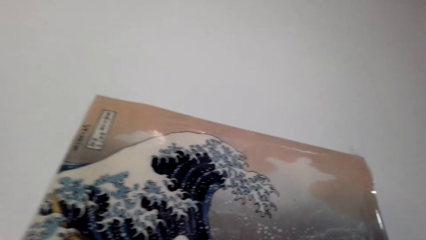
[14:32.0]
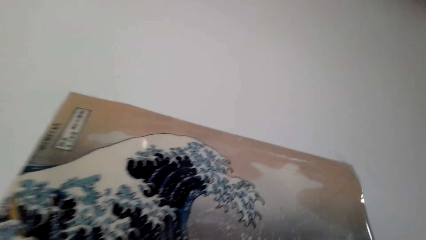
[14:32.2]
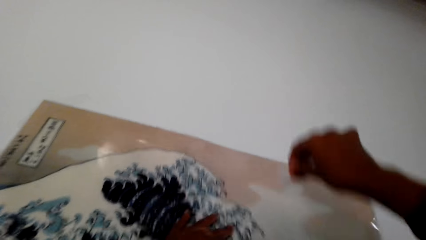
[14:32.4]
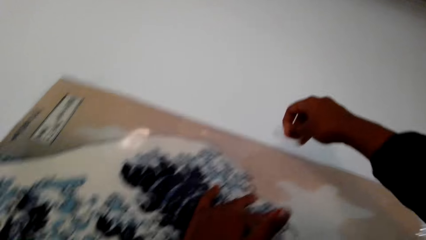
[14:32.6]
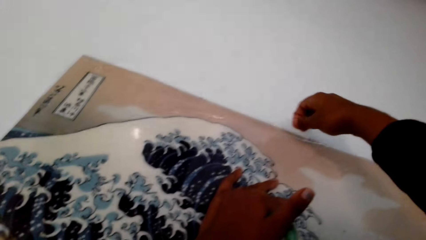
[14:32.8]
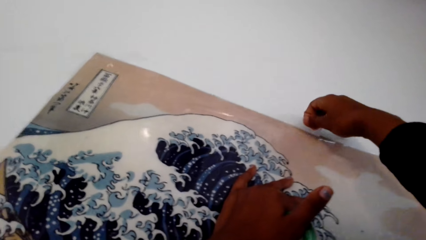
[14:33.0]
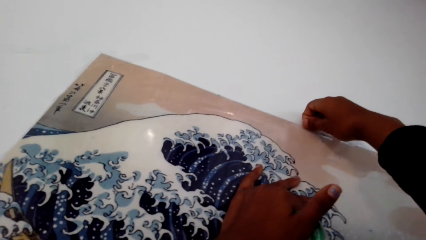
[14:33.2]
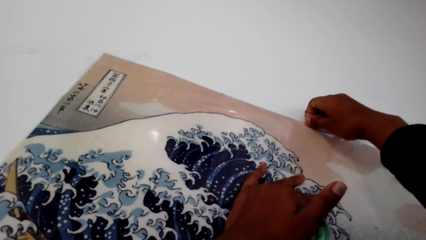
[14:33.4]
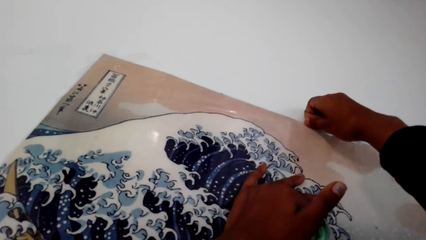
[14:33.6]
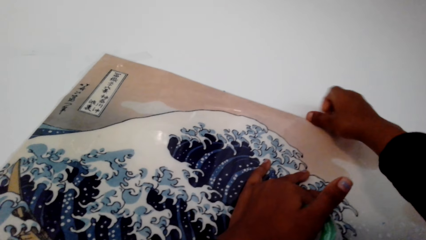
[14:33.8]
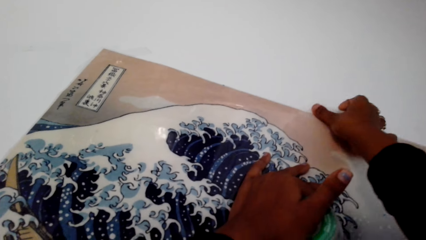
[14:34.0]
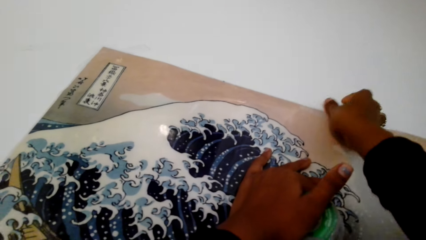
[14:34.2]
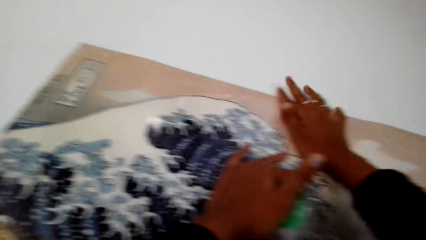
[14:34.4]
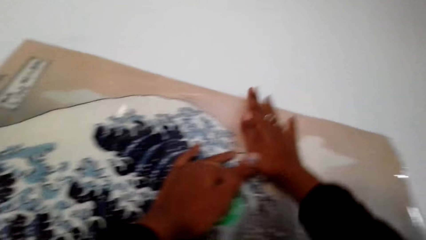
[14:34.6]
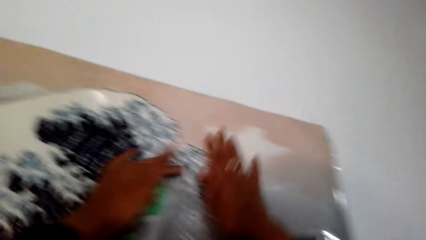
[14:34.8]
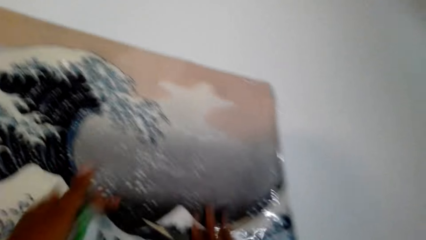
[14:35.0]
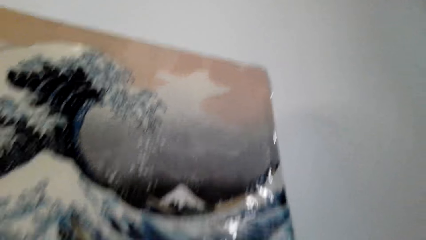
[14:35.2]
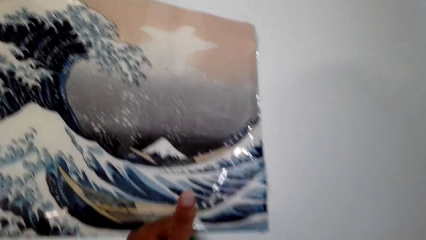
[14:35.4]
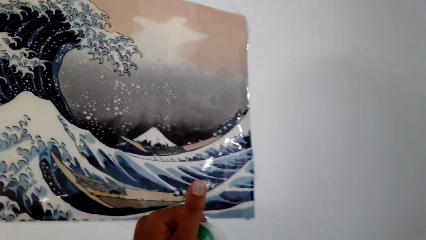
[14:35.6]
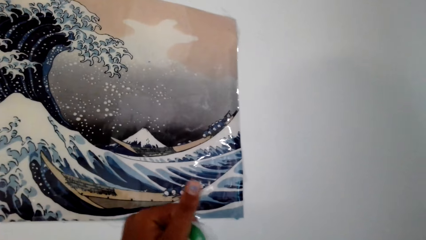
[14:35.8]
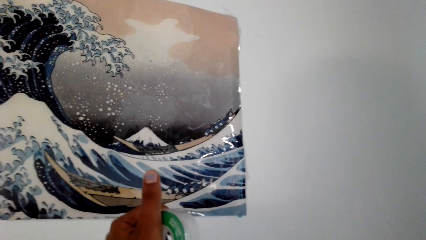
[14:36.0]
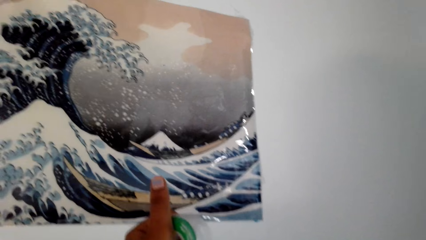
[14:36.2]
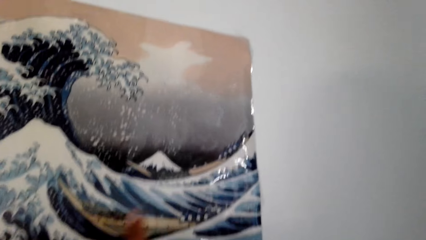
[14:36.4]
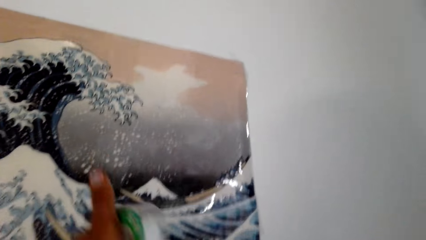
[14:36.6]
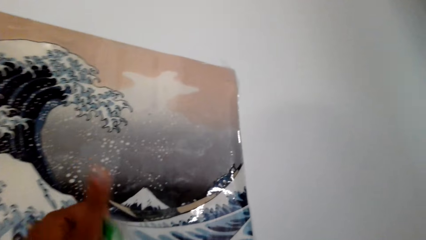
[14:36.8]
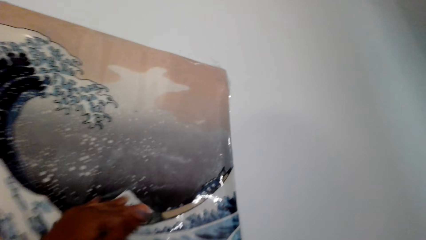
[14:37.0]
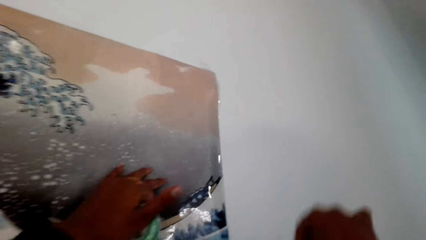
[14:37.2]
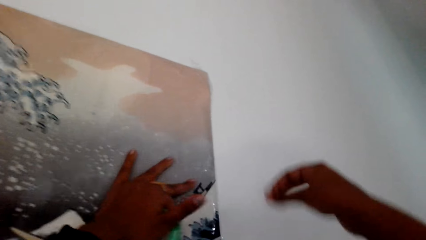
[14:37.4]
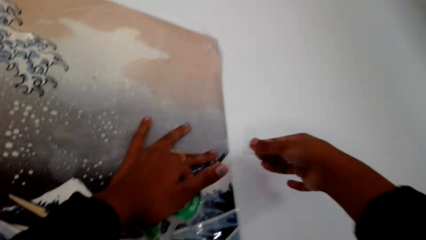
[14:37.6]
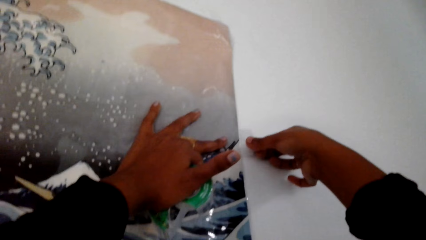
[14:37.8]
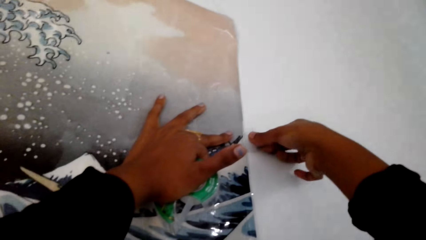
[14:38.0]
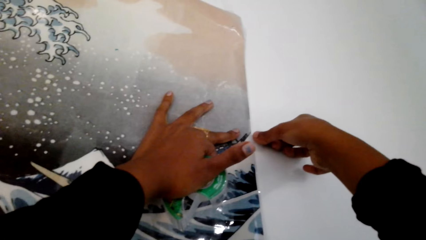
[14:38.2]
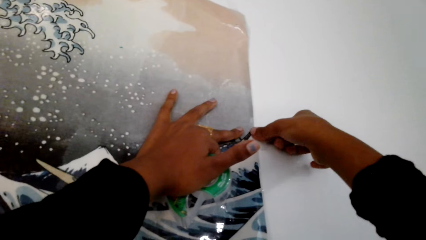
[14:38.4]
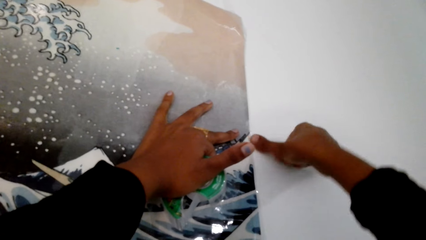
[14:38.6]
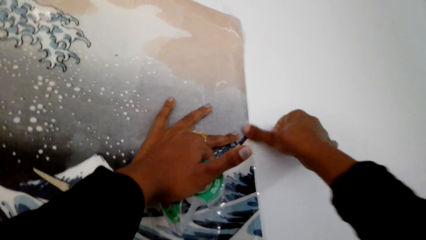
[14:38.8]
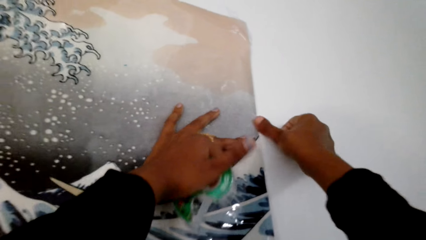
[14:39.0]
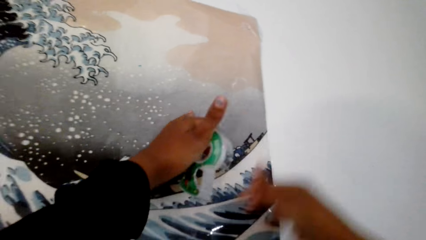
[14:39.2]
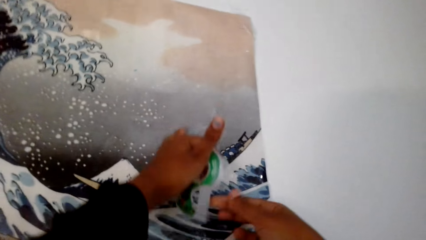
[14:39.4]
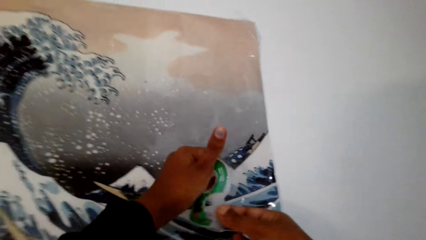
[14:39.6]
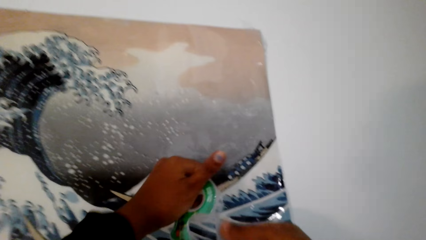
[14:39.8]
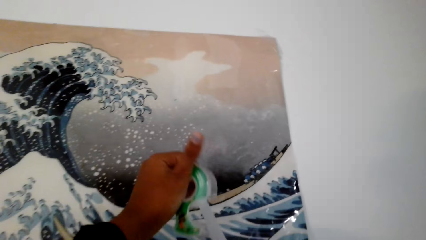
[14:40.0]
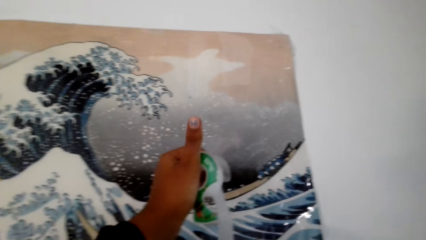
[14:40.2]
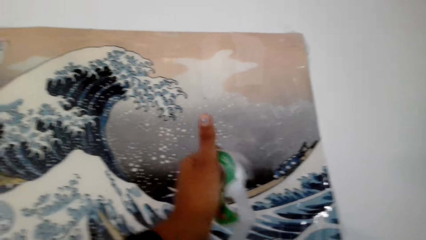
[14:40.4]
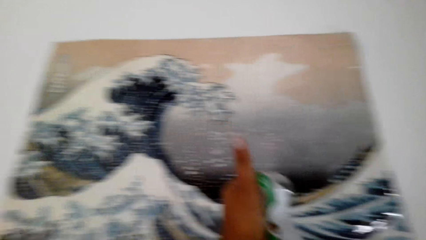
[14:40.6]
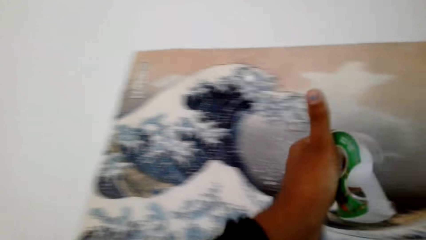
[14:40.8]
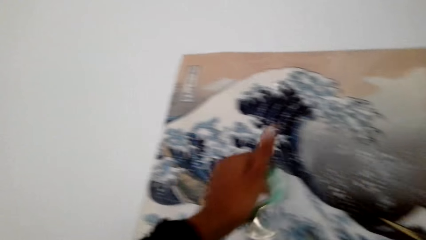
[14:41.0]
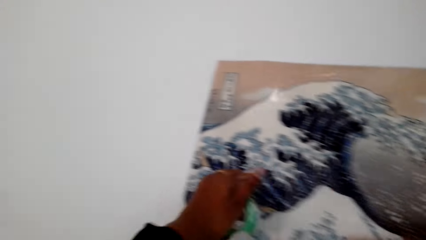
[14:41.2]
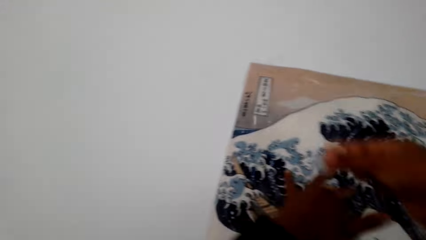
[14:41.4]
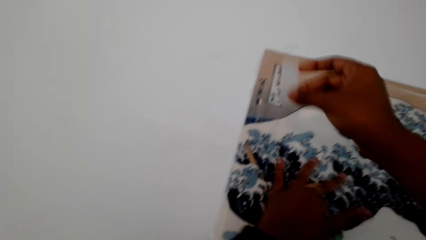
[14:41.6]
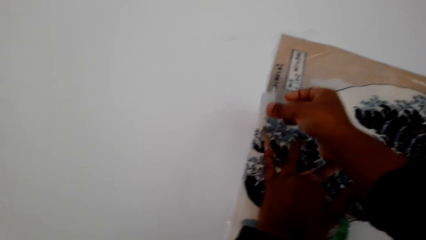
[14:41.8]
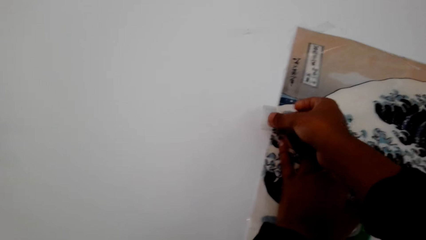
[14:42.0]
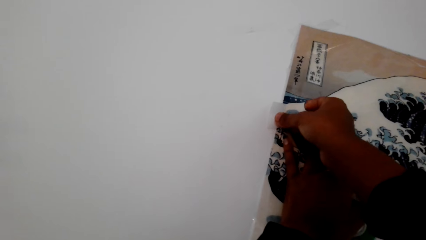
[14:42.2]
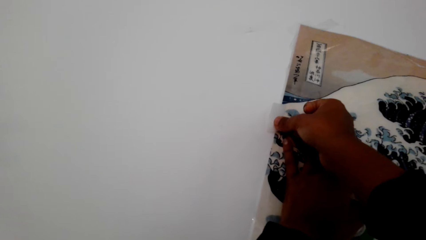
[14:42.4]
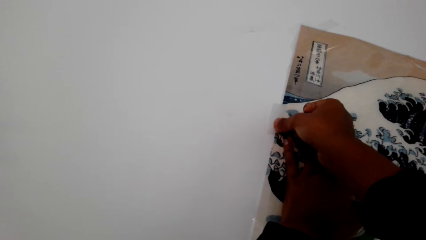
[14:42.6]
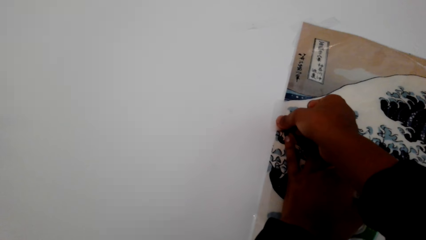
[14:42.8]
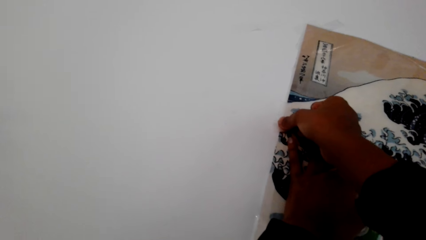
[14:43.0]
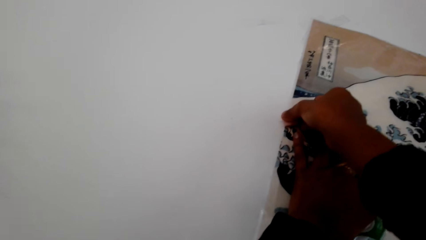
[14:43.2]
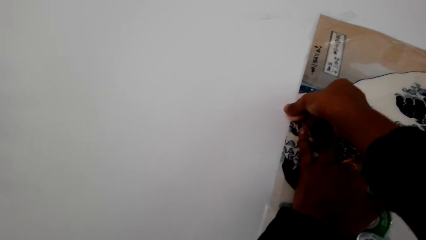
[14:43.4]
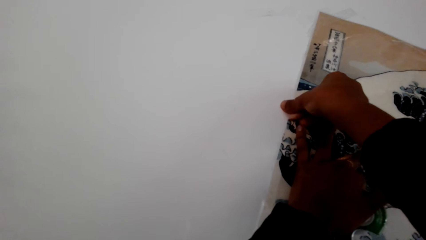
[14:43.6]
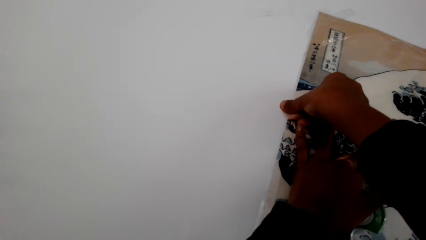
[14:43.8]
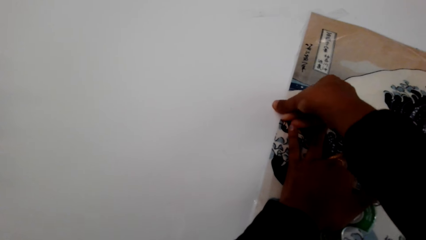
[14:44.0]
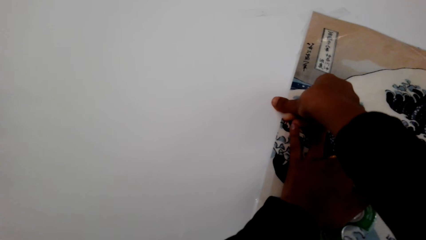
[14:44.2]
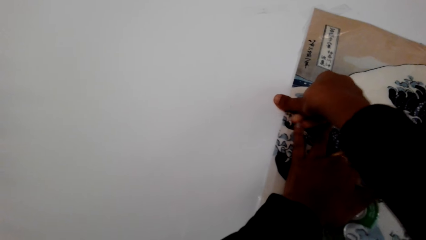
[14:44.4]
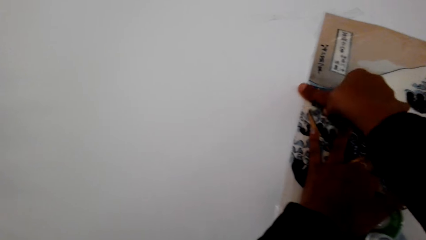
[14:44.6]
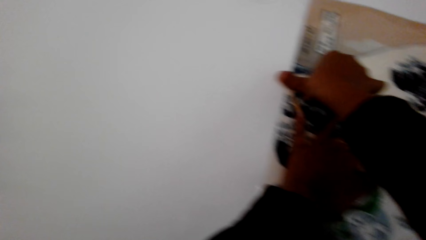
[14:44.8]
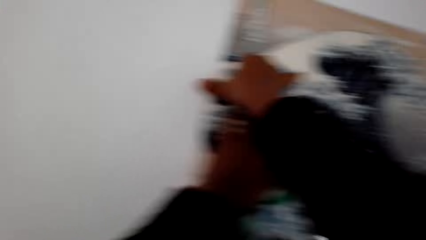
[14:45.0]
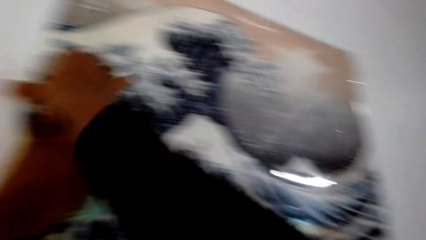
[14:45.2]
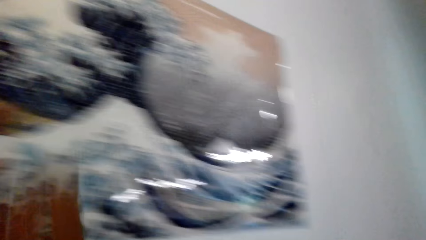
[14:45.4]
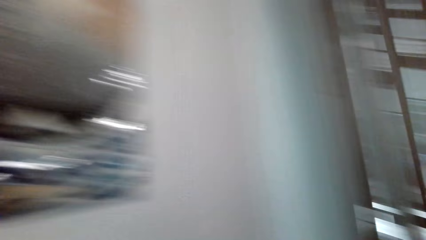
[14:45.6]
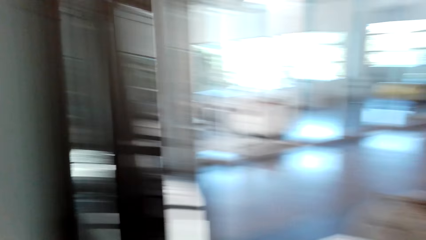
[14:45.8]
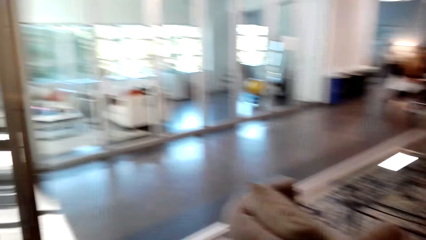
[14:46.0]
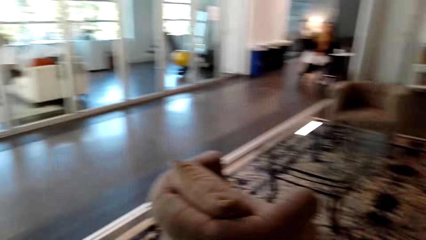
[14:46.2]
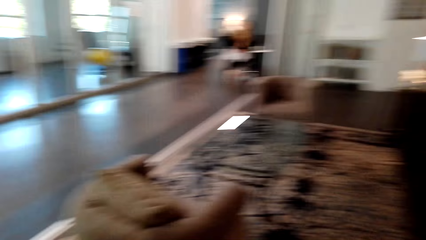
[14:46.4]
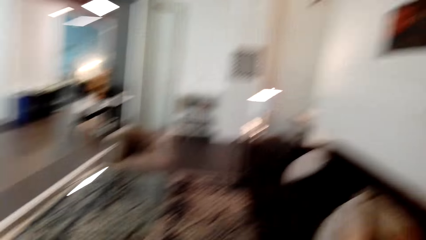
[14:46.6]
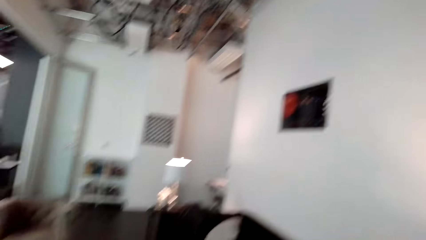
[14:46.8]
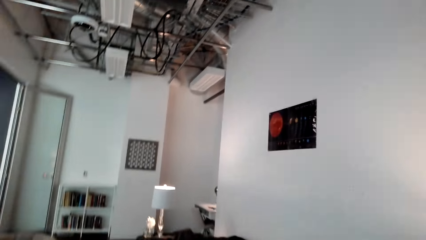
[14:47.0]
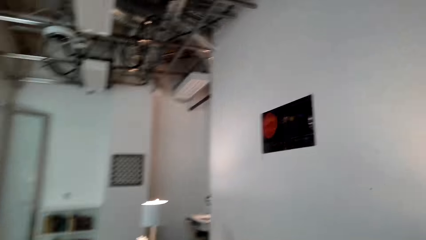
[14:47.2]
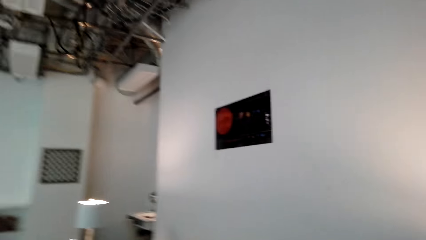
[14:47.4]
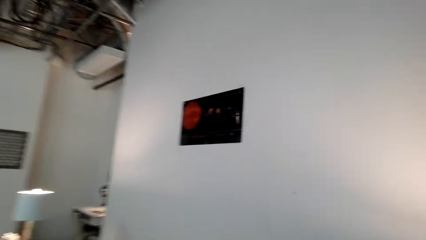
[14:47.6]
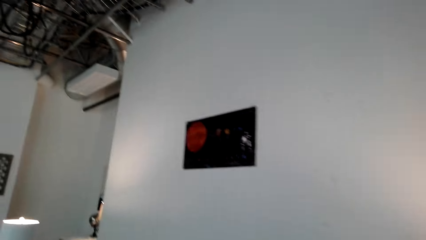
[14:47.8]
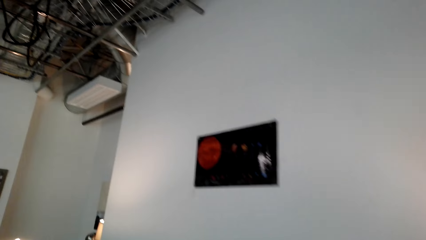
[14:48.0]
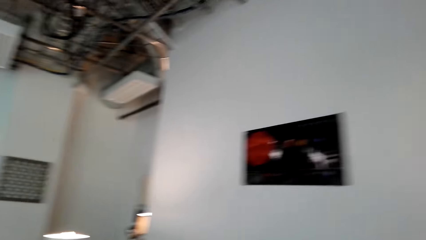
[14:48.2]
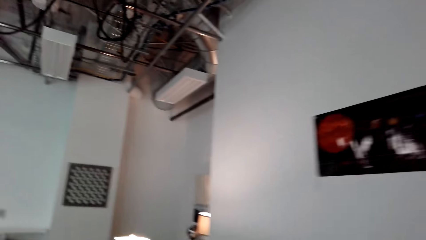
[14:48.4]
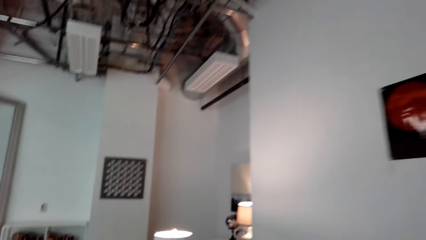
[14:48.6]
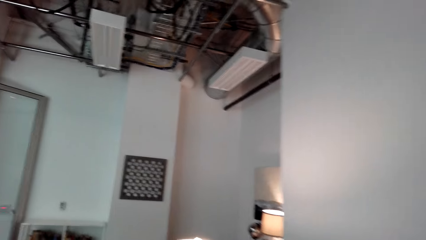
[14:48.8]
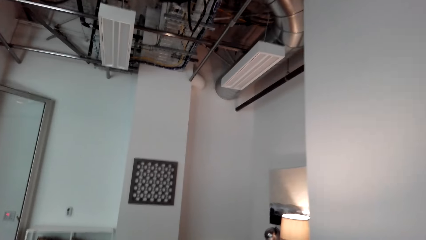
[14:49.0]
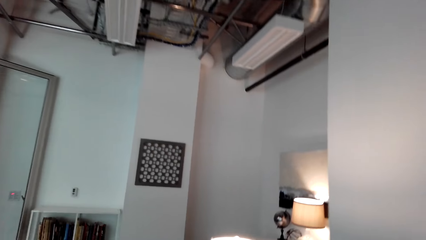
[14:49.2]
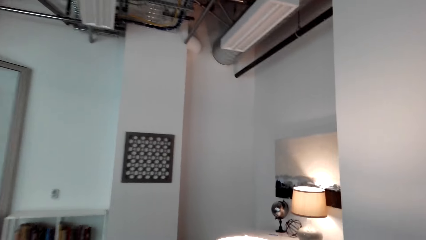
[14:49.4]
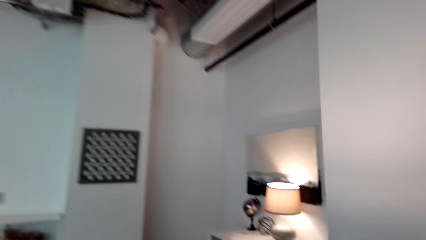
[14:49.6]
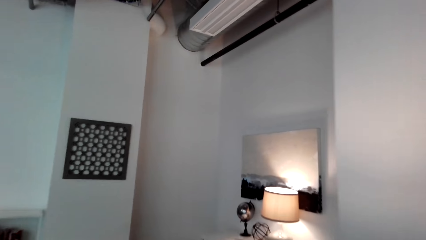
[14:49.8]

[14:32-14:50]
The camera wearer holds the picture. They place masking tape on the poster on the wall. They press the tape. They move their hands away. They cut a piece of the masking tape. They hold the picture. They place the masking tape on the poster on the wall. They cut a piece of the masking tape. They hold the picture. They place the masking tape on the poster on the wall. They press the tape. They move around. They turn around. They walk forward.
